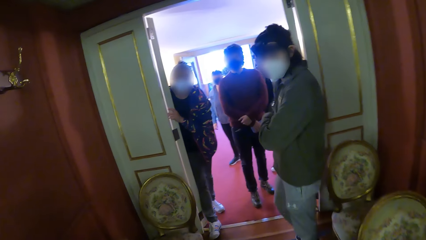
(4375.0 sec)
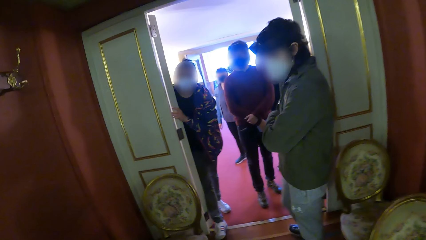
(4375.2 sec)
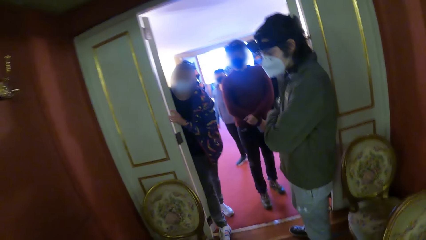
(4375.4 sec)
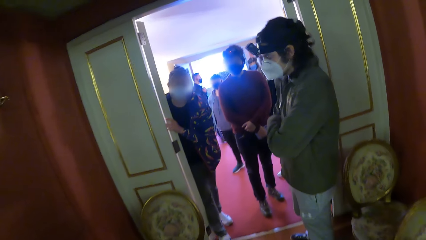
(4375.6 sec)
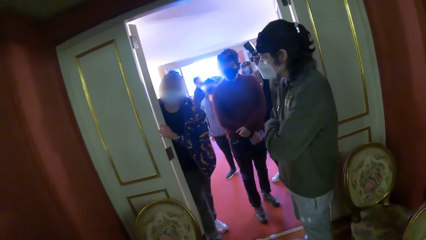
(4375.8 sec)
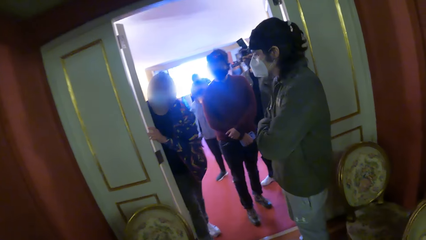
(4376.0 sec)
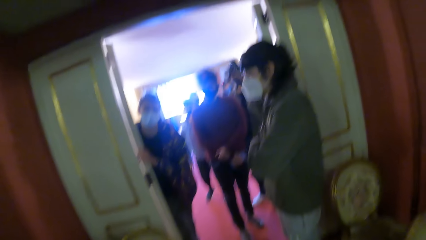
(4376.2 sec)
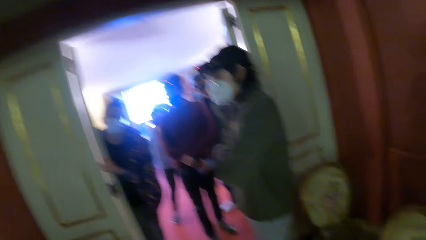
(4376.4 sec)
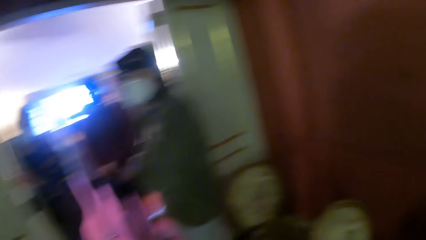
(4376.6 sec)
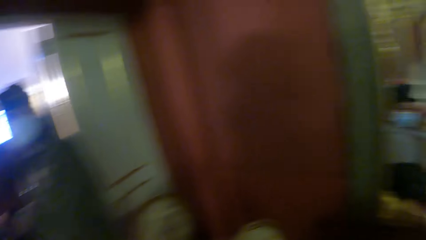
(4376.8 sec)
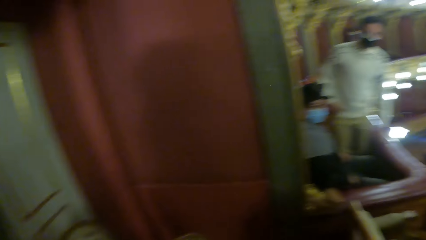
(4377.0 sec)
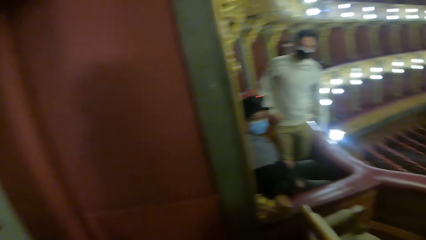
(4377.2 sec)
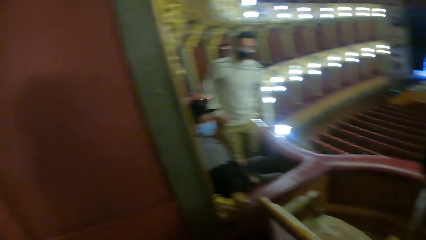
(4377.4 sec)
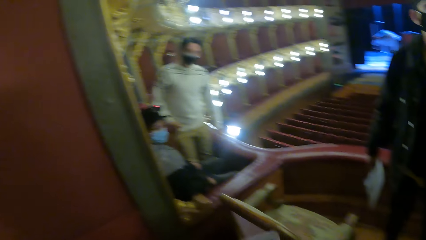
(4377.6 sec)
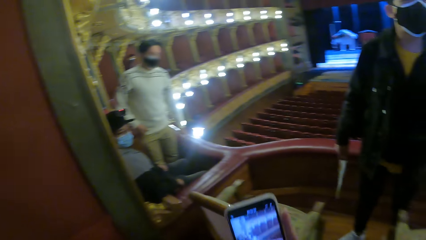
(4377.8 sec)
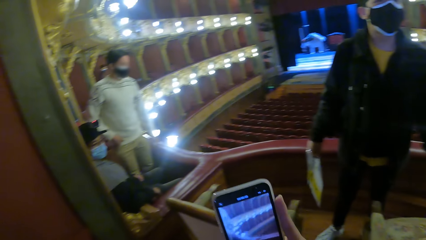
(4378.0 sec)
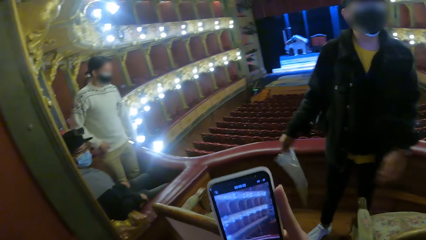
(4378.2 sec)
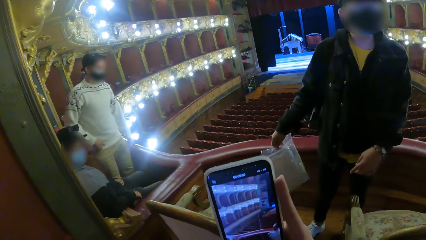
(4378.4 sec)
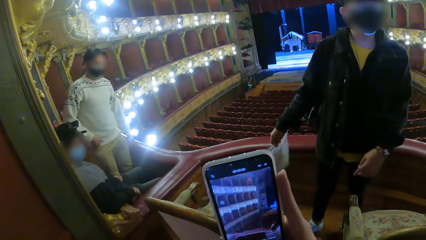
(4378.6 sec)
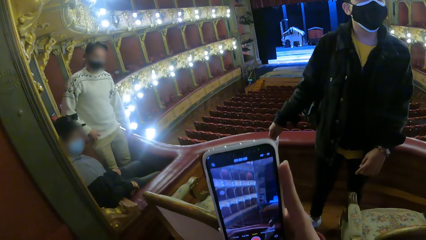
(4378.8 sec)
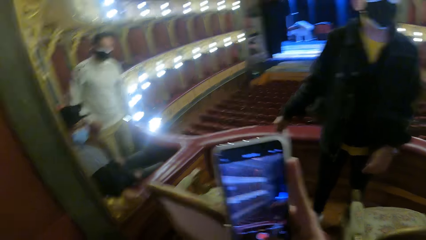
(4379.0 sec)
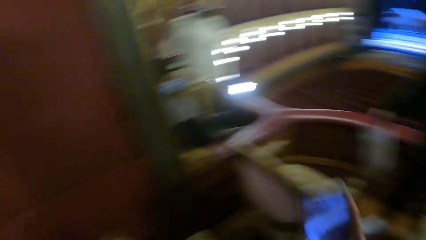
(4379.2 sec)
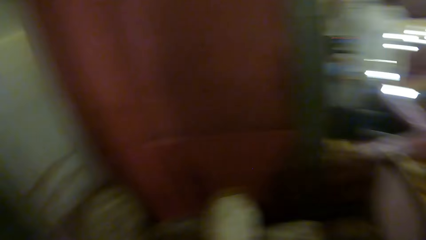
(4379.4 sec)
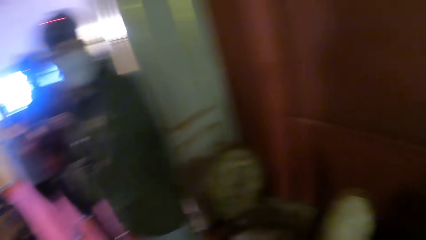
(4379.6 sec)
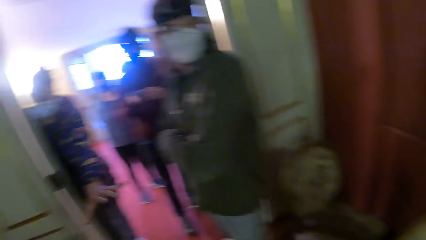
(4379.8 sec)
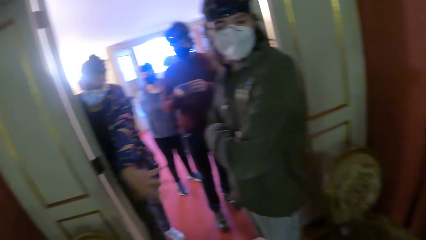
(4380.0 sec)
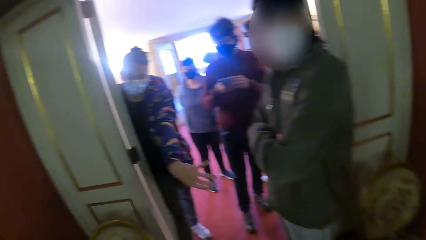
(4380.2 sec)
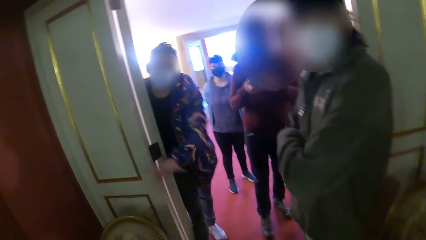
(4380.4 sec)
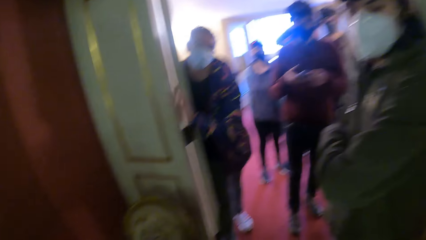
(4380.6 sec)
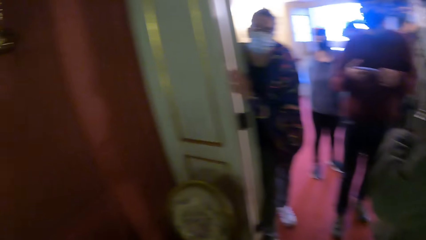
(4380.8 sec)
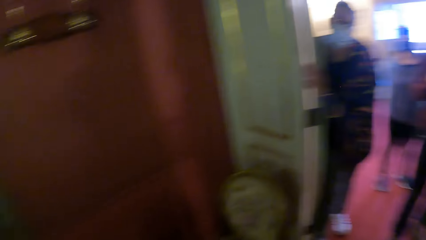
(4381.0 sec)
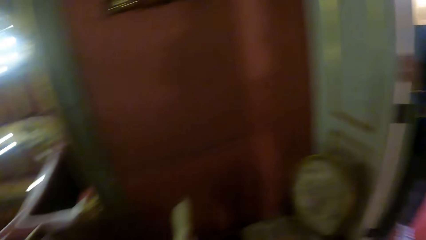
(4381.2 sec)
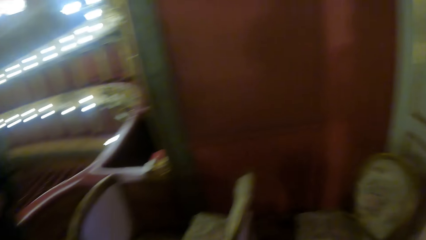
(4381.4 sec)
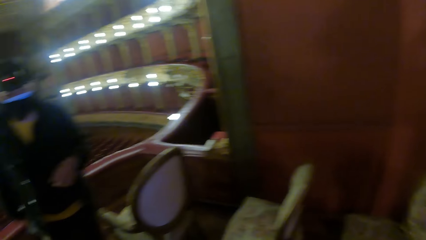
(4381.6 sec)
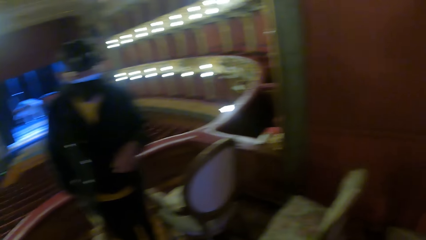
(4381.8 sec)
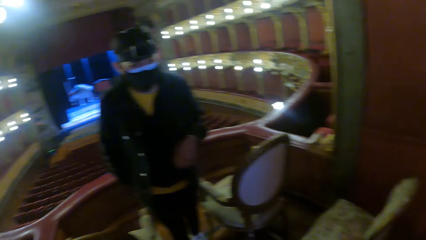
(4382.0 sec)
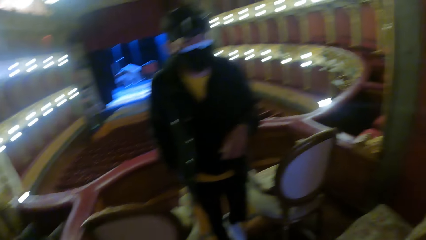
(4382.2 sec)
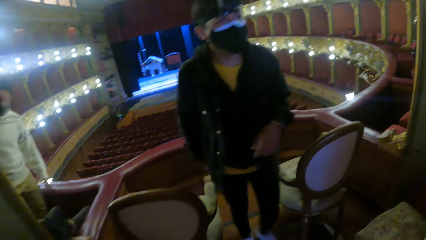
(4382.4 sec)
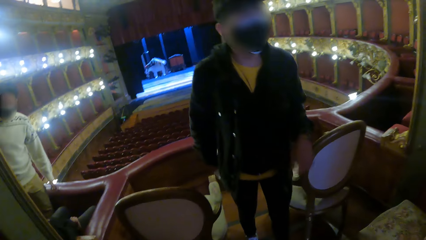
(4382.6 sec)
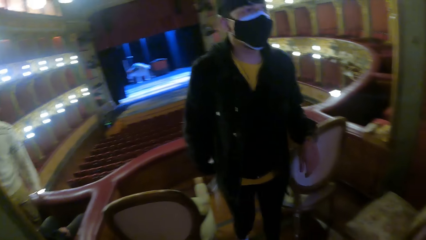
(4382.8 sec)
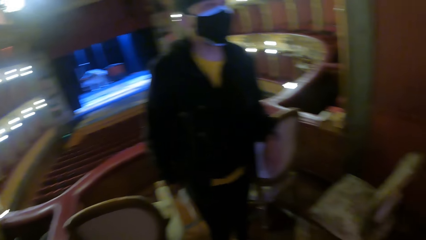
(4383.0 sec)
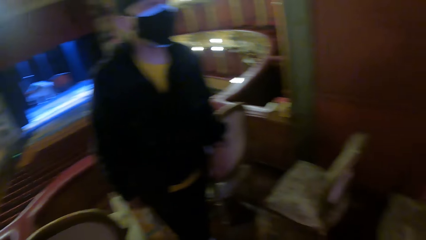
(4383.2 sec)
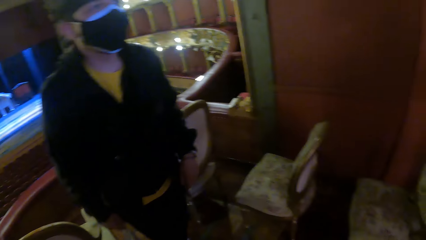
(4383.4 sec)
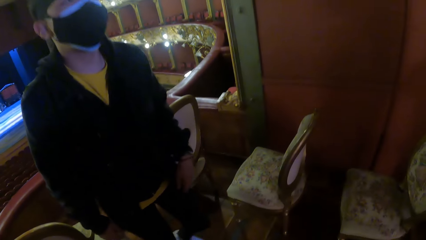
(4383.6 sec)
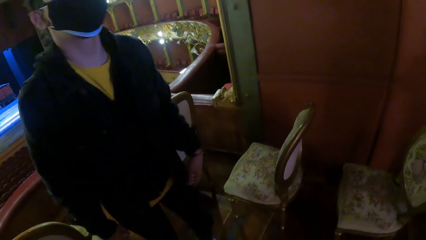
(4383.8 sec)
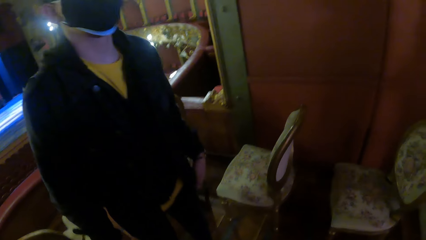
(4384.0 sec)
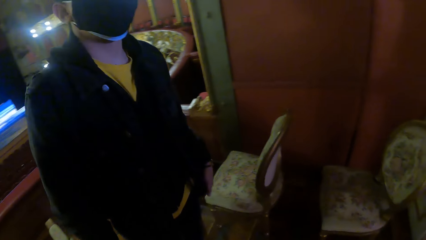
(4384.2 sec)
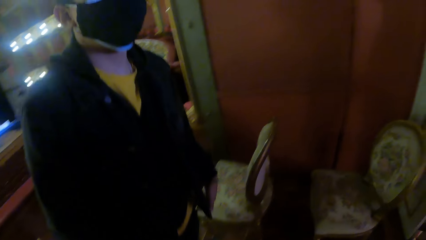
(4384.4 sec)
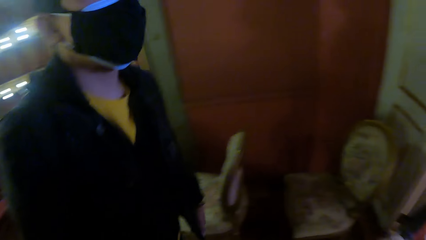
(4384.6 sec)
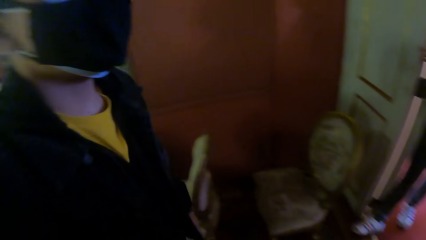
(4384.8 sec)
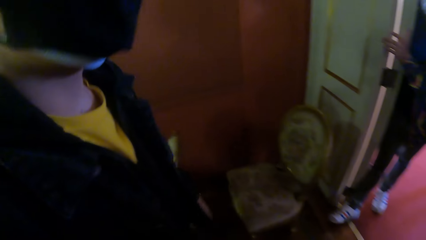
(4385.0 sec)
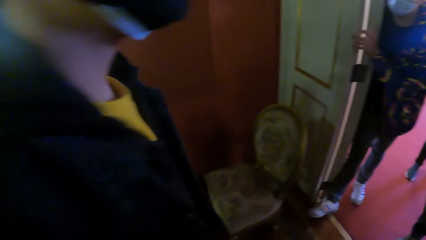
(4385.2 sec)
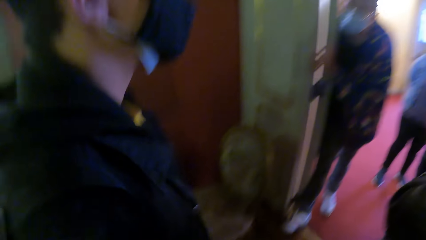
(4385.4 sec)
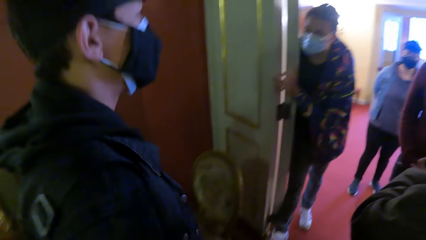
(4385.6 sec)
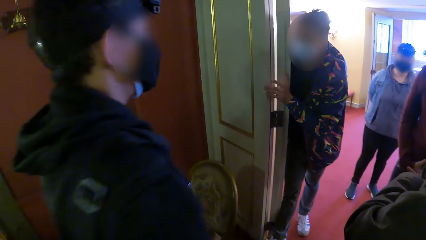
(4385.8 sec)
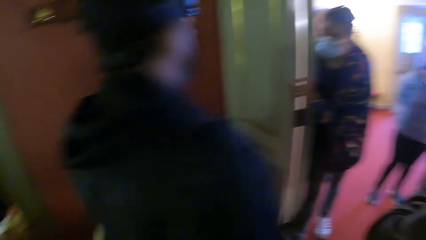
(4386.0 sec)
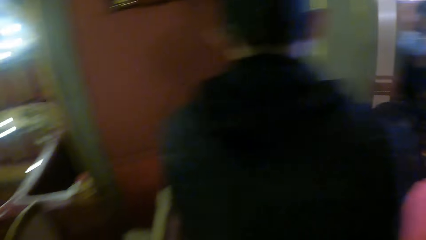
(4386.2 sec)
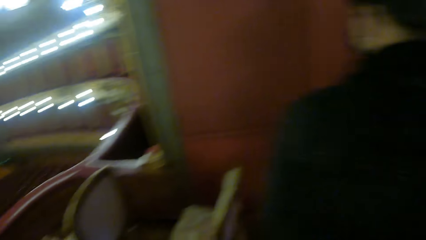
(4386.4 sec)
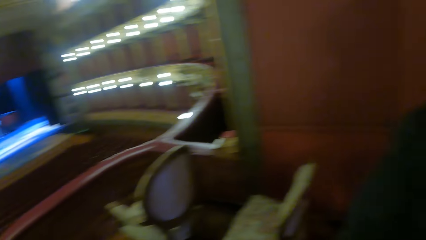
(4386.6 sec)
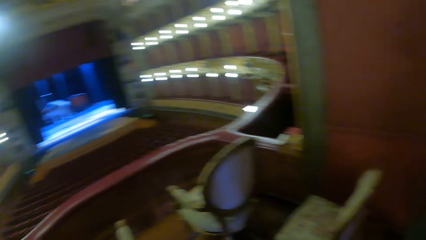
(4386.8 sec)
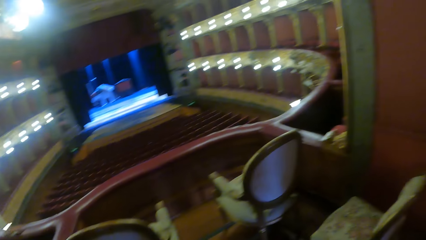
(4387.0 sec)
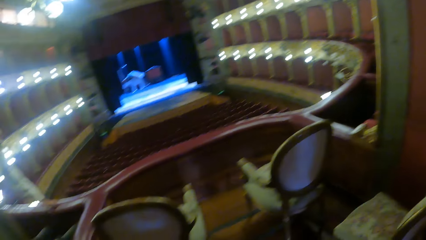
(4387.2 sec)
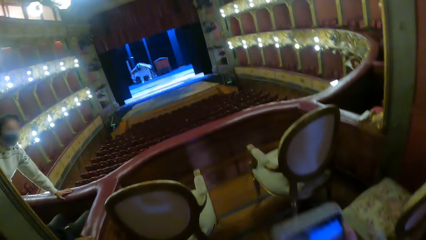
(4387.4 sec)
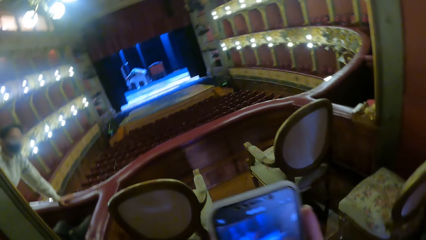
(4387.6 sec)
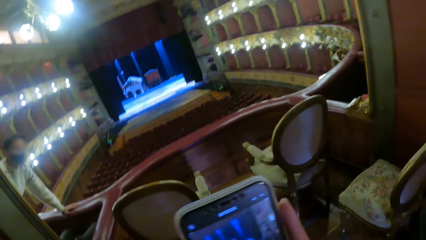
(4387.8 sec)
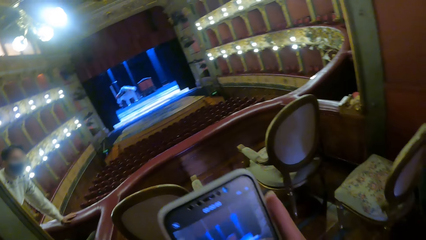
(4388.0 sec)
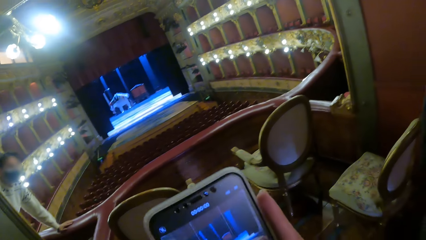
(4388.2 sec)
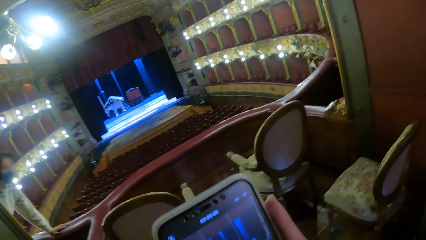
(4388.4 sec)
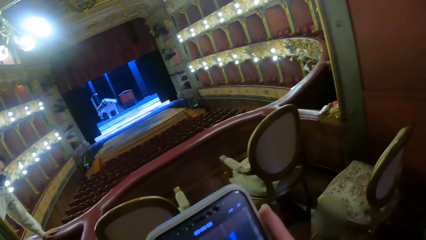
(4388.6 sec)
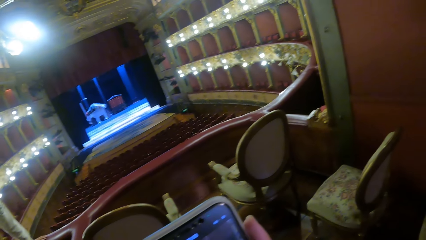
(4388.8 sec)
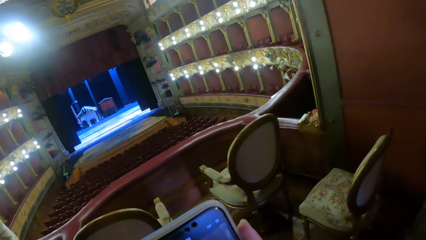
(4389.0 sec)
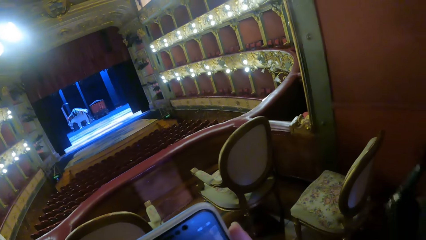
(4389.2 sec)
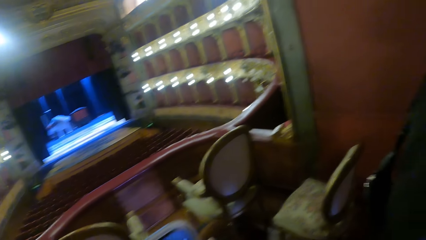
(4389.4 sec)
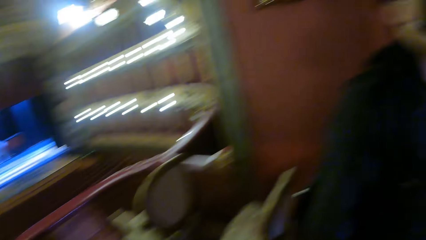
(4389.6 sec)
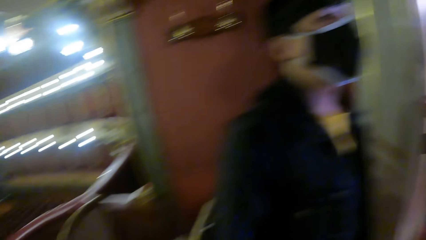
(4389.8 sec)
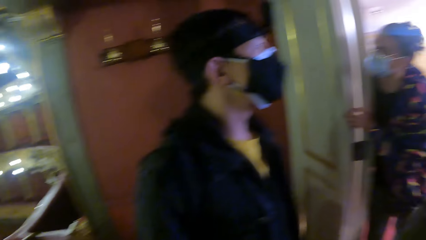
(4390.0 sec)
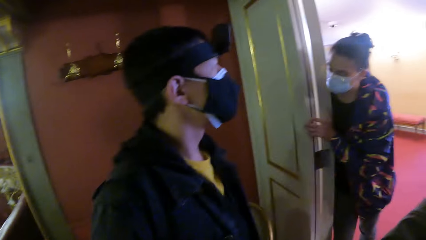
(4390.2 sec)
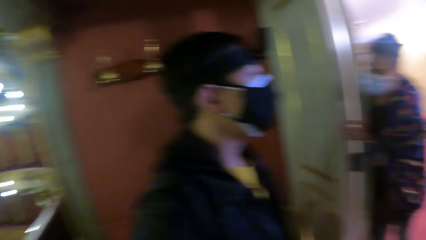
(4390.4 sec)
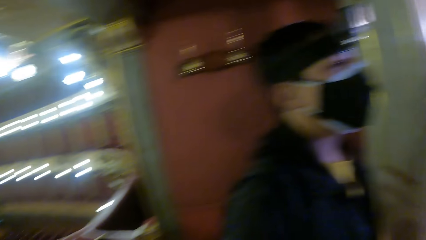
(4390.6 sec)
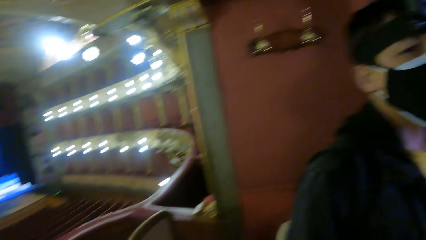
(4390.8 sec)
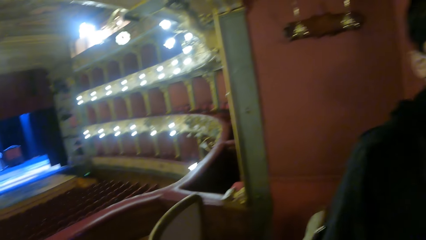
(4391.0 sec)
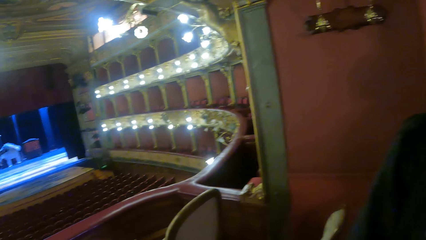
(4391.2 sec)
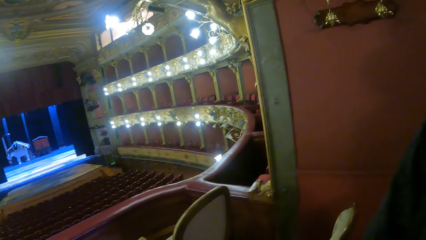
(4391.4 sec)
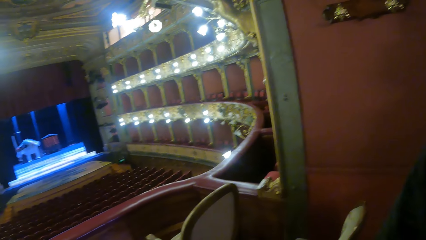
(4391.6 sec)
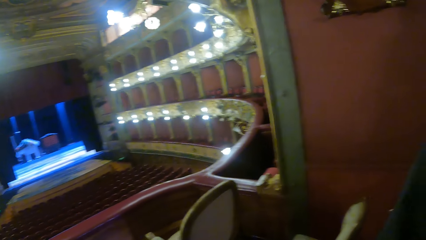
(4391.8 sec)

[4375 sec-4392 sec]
The camera wearer lifts the phone. She operates the phone with her right hand. A man gesticulates with his left hand. The camera wearer operates the phone with her right hand.
